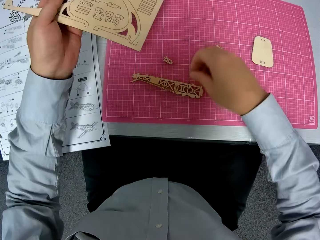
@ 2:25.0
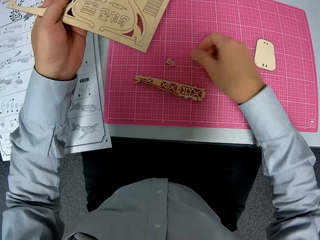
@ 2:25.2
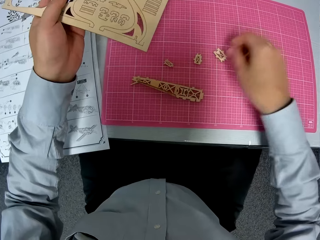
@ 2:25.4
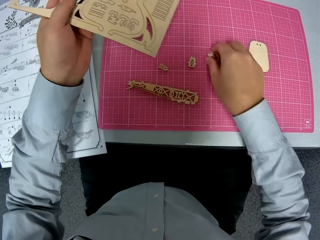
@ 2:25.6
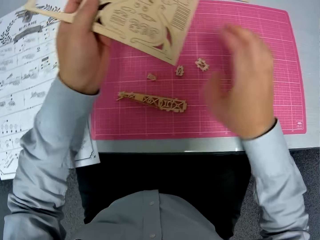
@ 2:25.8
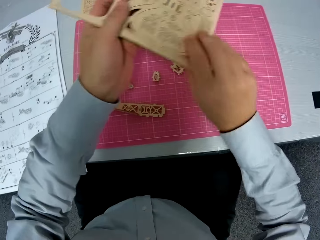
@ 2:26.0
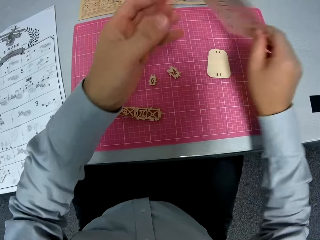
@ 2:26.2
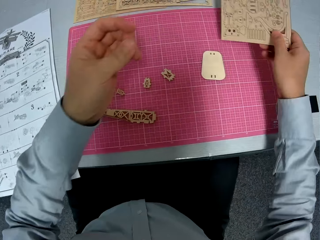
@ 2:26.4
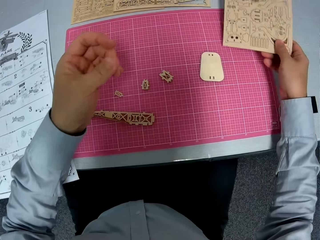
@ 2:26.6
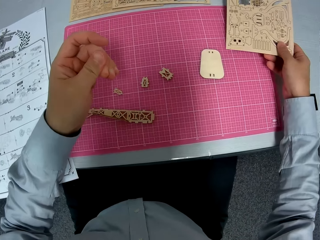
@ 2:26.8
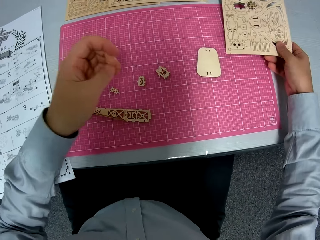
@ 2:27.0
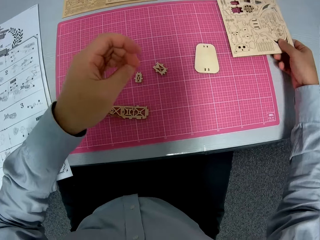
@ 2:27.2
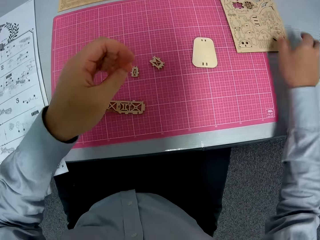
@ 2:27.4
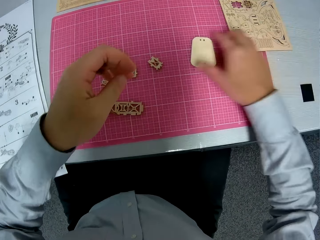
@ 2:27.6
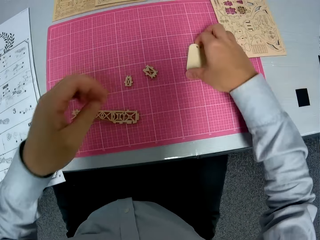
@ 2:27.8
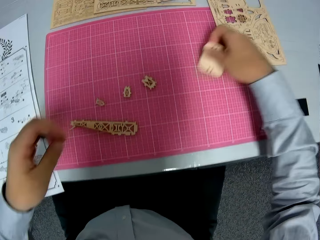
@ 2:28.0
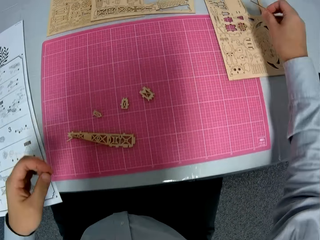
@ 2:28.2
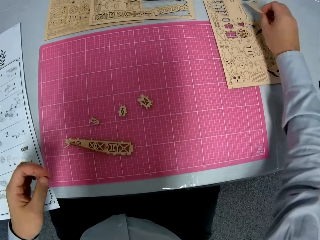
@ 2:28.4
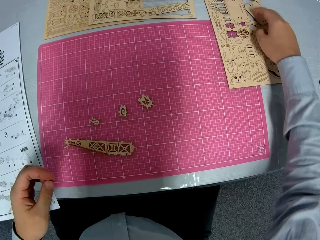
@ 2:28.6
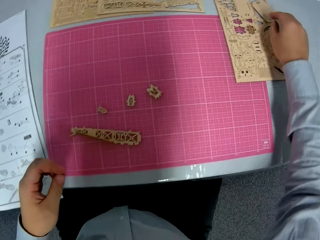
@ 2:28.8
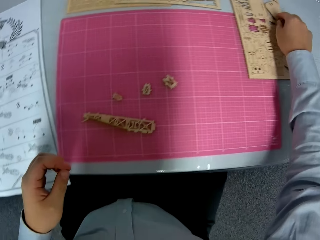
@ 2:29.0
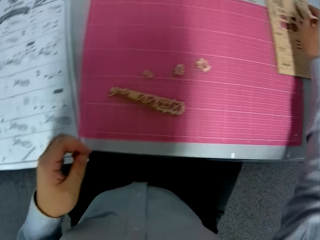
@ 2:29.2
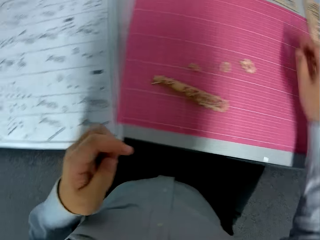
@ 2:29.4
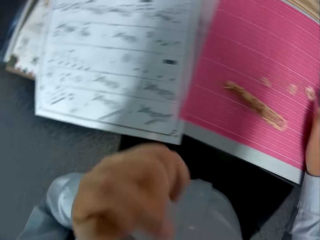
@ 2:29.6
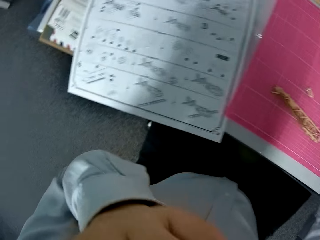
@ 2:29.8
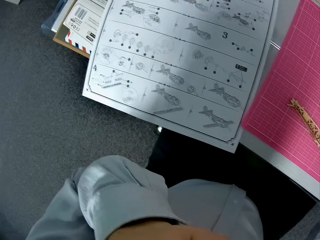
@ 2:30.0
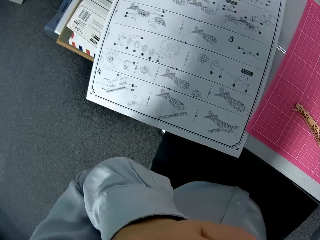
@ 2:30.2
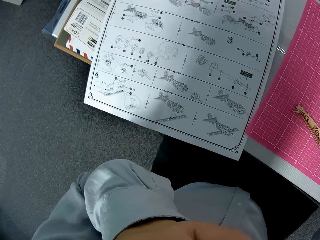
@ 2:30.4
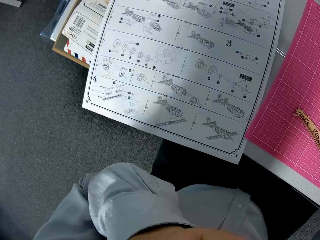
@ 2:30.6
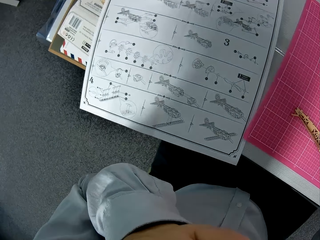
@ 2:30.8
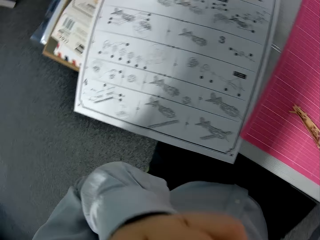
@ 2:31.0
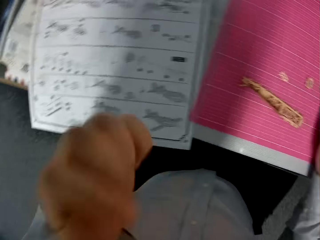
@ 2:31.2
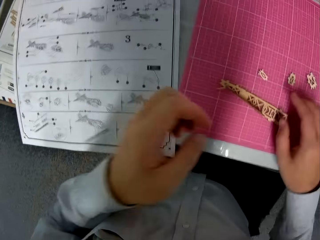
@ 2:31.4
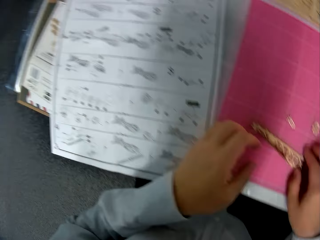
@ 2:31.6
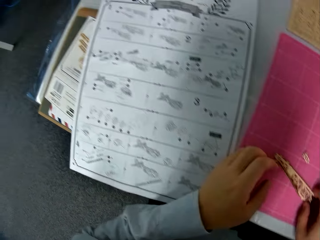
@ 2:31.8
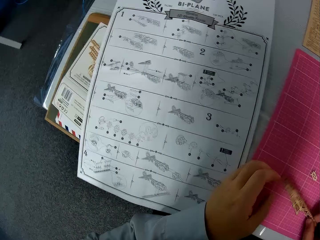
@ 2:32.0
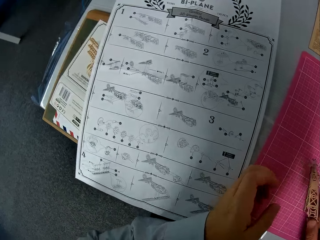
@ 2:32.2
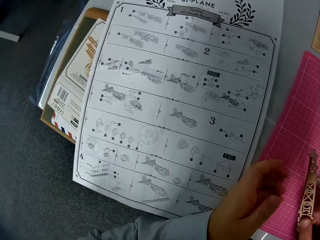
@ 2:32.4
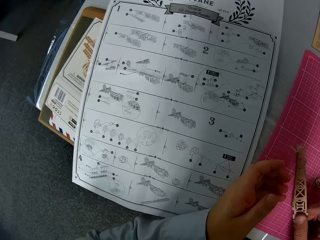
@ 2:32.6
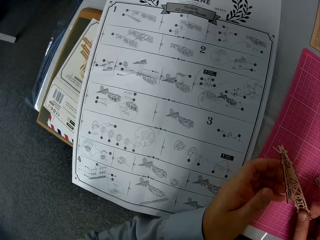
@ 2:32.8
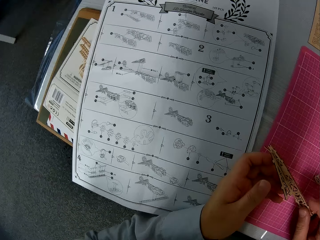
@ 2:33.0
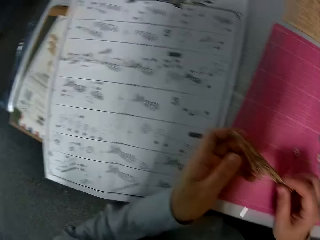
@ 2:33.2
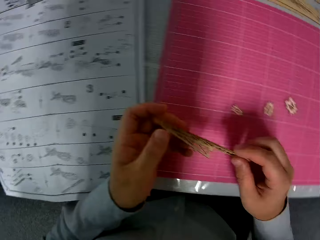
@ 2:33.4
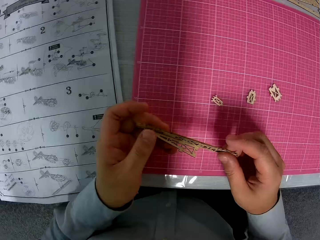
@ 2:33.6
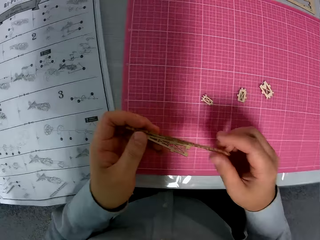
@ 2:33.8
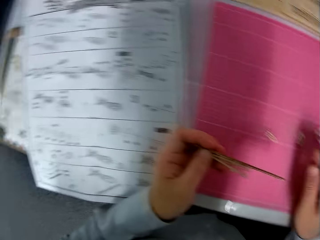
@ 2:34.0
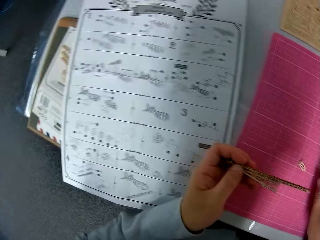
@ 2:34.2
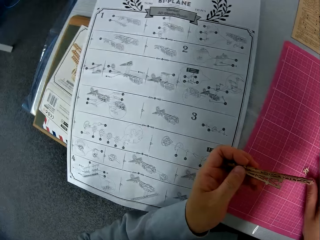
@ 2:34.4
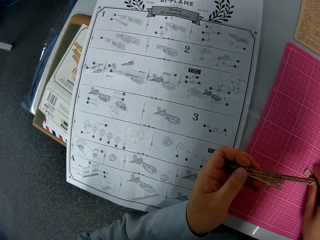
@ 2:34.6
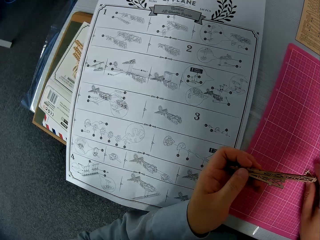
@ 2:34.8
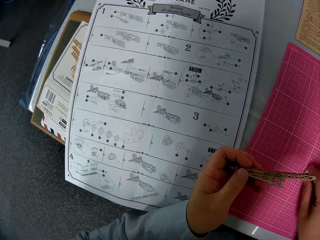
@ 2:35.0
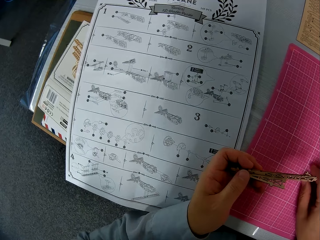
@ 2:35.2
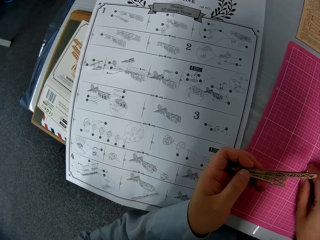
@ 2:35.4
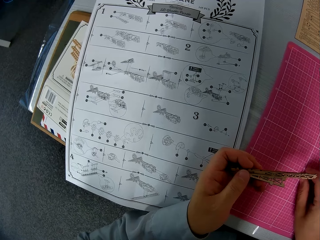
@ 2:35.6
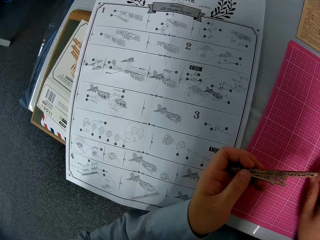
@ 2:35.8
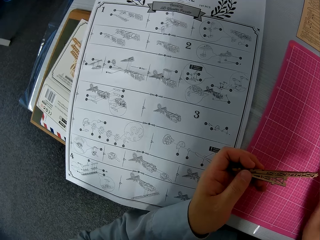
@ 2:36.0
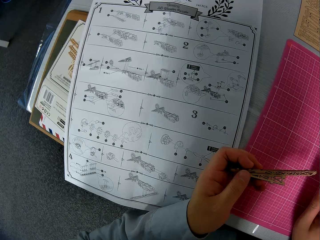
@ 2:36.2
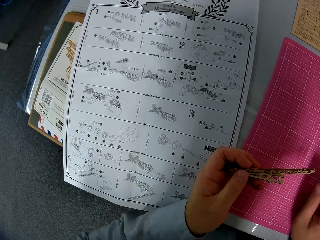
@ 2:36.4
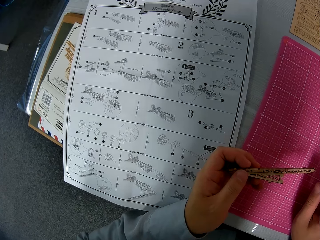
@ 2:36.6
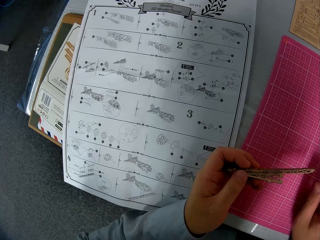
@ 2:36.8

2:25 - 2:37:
The camera wearer moves pieces of wood on the cutting mat. He adjusts the piece of paperwork on the table. He turns something. He drops the paperwork on the table. He moves the piece of paperwork on the table. He picks up a piece of wood from the cutting mat and puts the piece of wood on the table. He turns around. He scratches his face. He touches his face. He takes pieces of paperwork from the table. He picks up something from the cutting mat. He looks at the instruction paper. He holds something. He turns around. He looks at something. He turns around. He looks at the instruction paper. He picks up a piece of wood from the cutting mat.

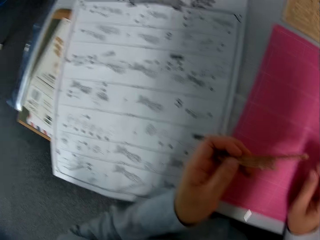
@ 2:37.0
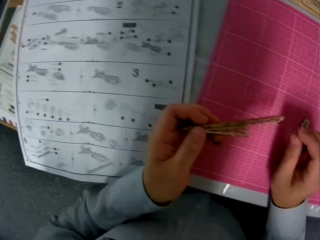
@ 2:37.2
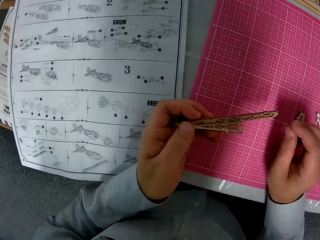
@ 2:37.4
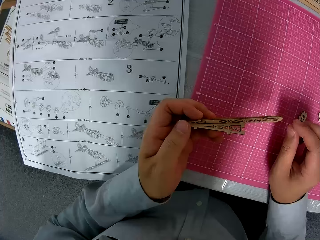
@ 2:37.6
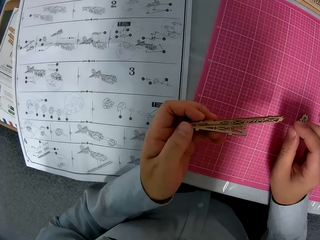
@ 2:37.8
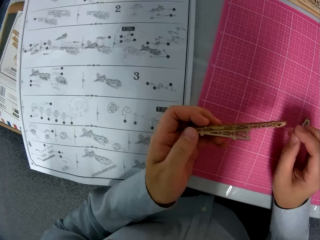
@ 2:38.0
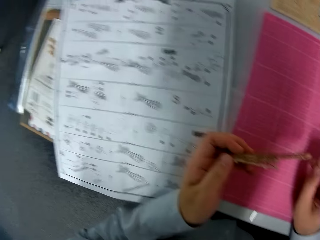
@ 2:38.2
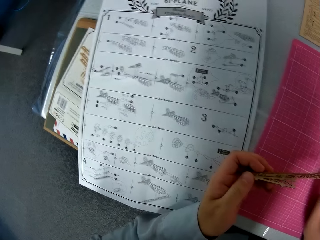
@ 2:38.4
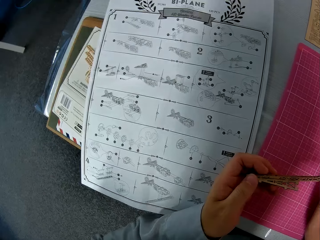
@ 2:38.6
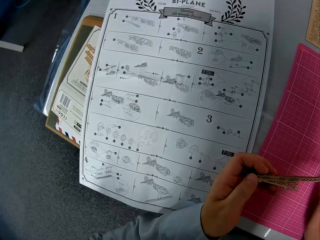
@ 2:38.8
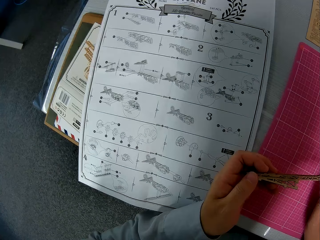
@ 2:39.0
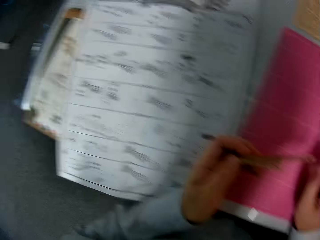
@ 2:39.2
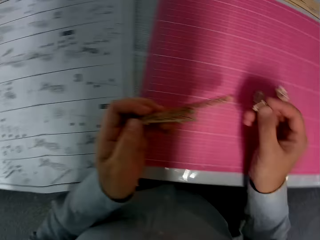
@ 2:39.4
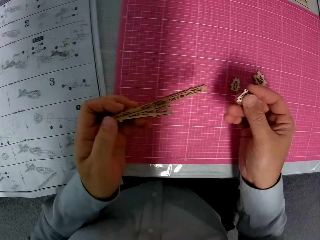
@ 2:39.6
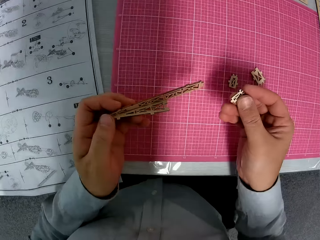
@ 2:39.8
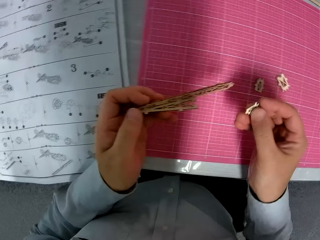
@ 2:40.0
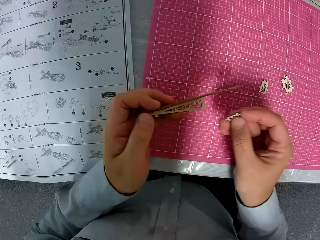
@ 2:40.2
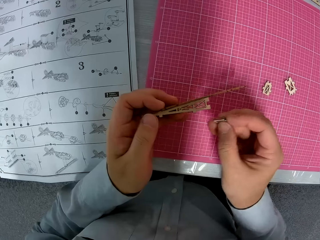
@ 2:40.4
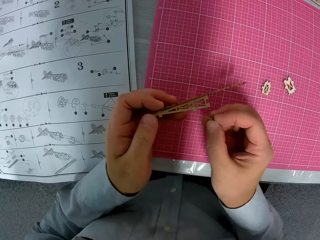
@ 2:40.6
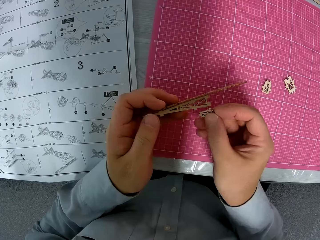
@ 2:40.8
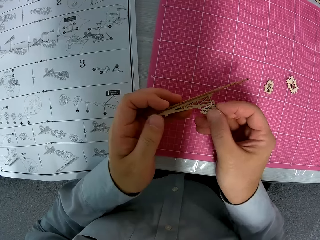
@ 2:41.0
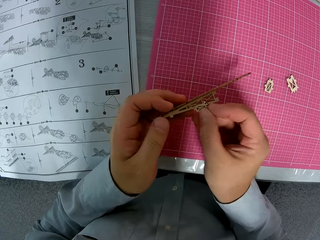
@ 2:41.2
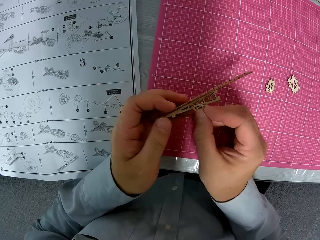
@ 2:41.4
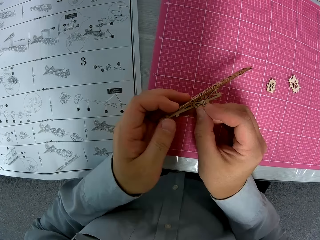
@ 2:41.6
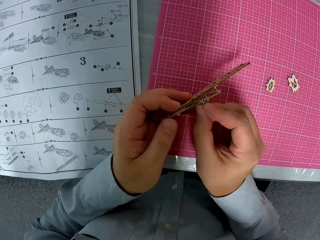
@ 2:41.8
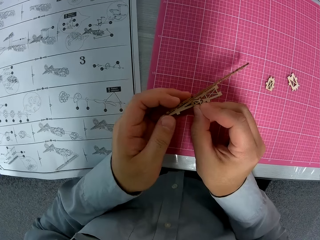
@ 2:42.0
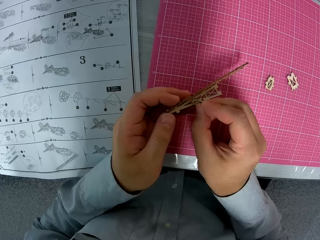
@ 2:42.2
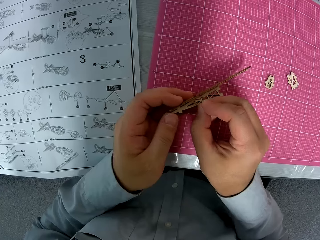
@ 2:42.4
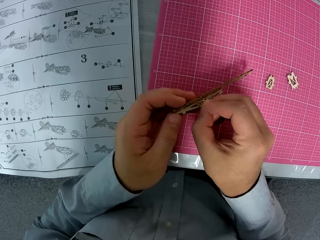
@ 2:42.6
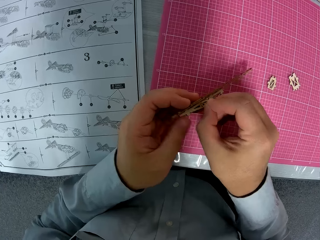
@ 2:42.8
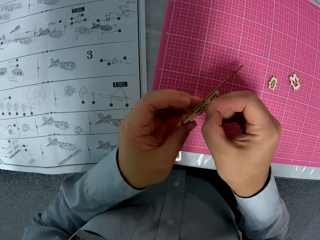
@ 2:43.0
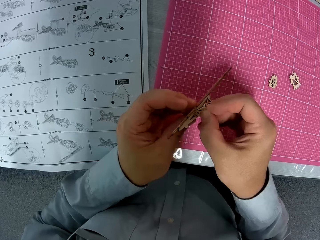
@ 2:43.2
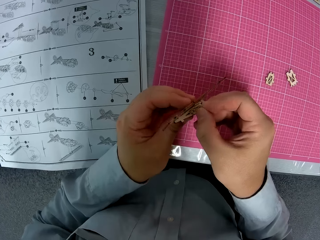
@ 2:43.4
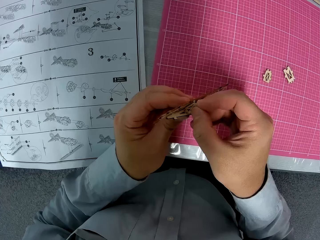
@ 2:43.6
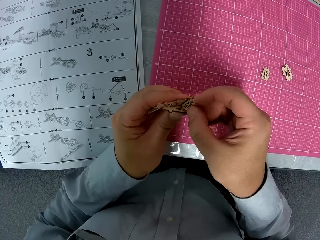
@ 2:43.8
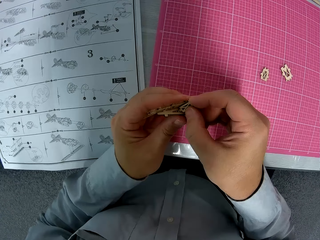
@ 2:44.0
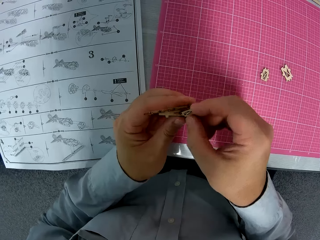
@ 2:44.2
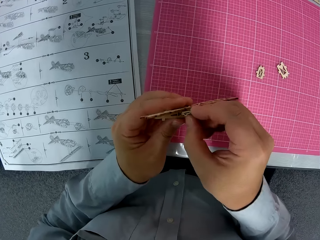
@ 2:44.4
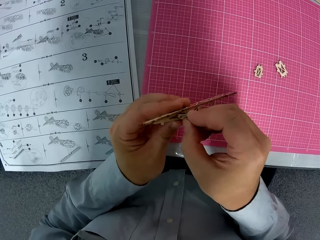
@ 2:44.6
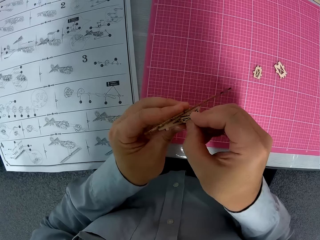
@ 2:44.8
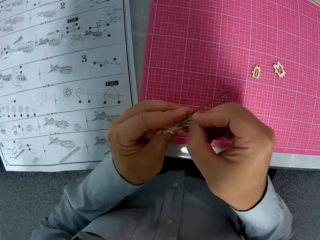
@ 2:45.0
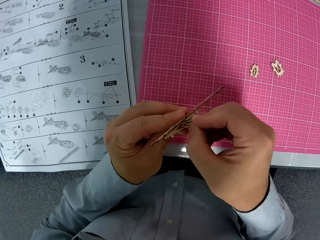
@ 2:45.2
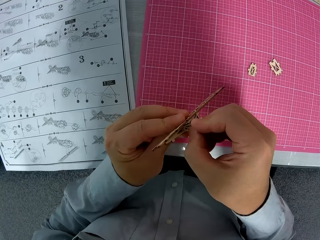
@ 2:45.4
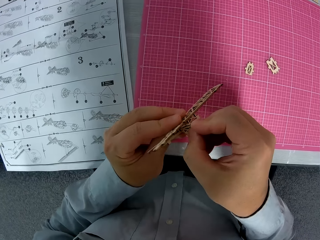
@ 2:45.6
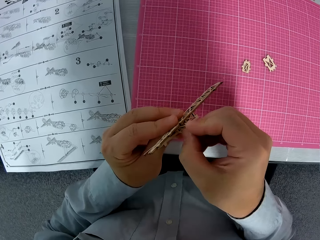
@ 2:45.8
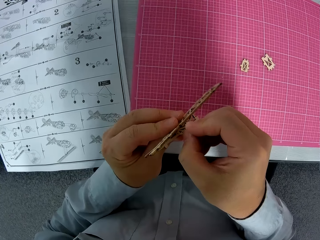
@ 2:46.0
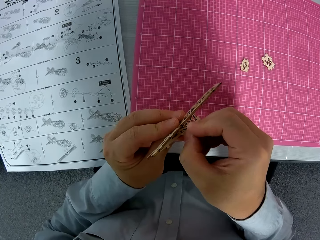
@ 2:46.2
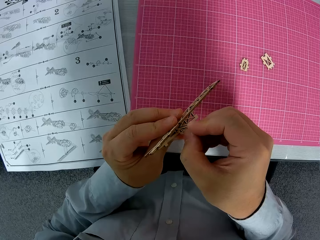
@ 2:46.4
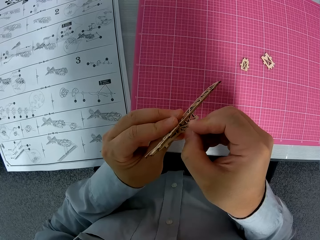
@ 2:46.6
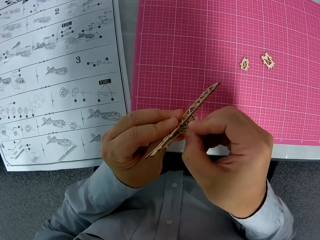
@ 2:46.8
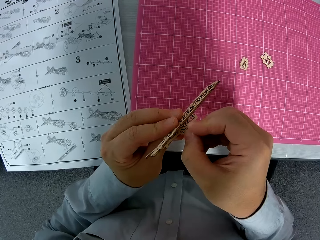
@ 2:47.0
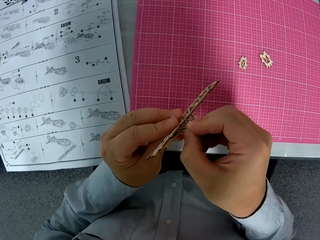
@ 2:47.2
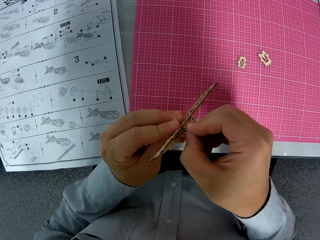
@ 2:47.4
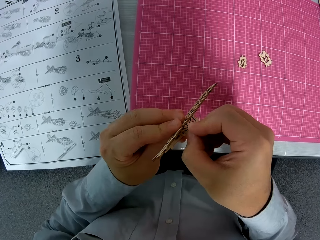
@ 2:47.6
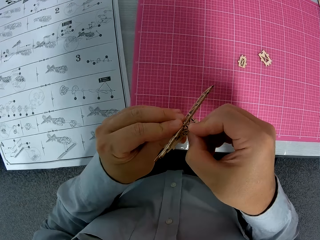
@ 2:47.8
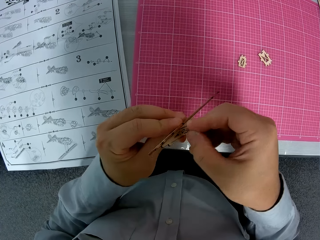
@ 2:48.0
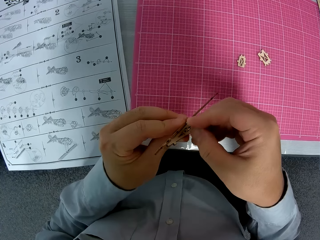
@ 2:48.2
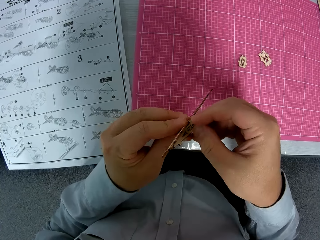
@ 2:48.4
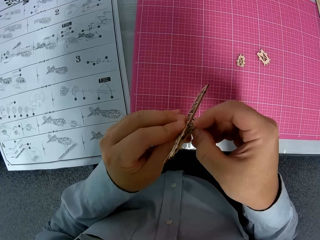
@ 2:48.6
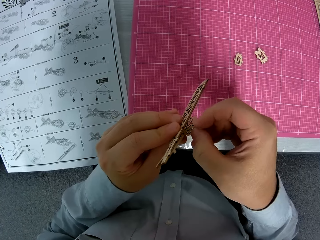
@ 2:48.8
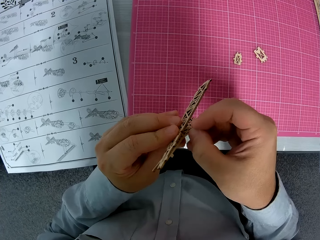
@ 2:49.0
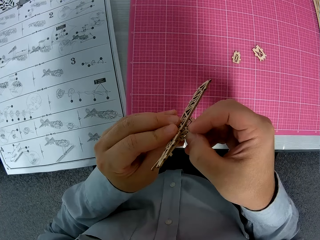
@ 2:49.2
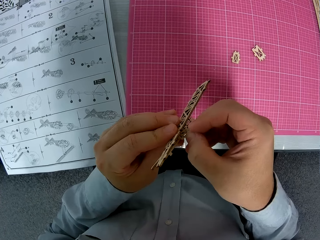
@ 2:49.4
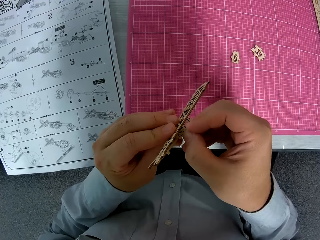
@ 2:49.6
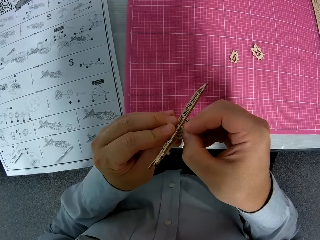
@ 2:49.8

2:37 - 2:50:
The camera wearer looks at something. They look at the instruction paper. They turn around. They look at a piece of wood. They fix the paperwork together. They fix the piece of wood on something.
